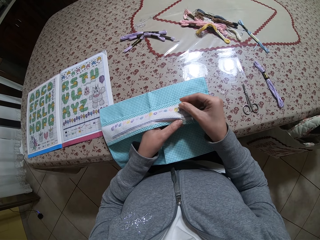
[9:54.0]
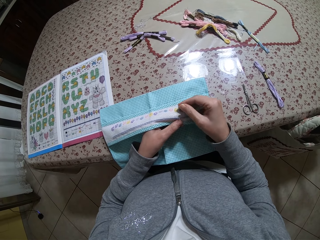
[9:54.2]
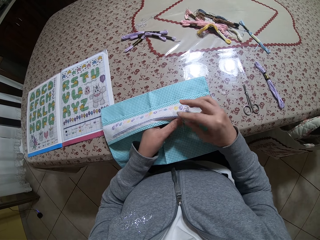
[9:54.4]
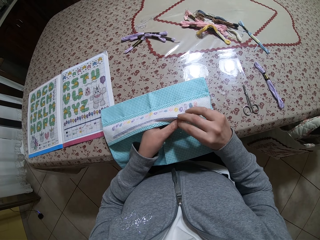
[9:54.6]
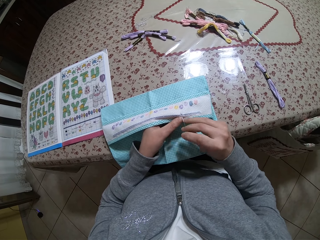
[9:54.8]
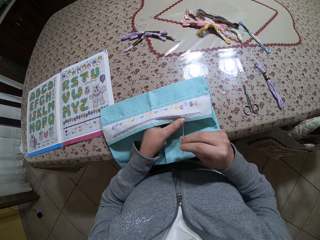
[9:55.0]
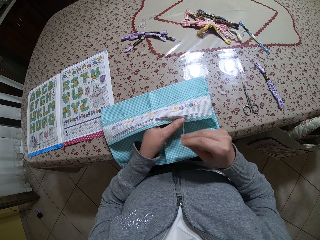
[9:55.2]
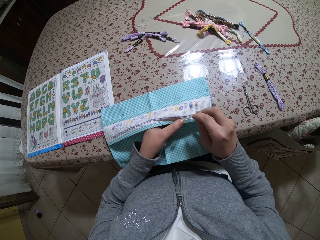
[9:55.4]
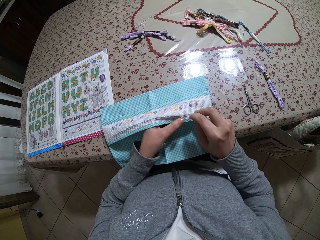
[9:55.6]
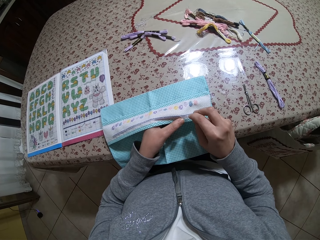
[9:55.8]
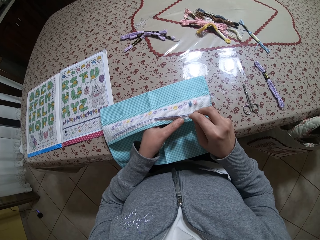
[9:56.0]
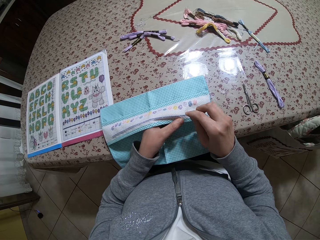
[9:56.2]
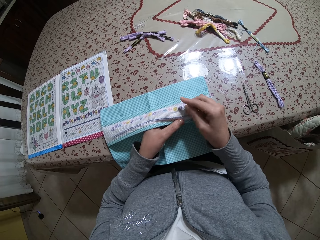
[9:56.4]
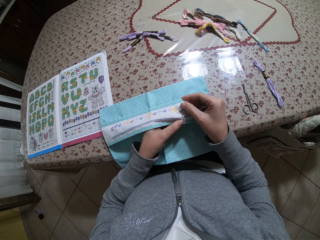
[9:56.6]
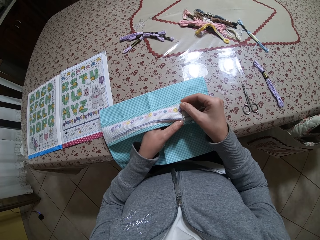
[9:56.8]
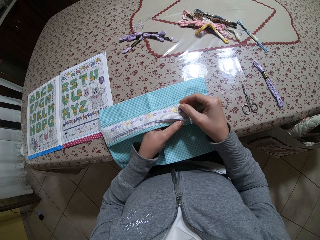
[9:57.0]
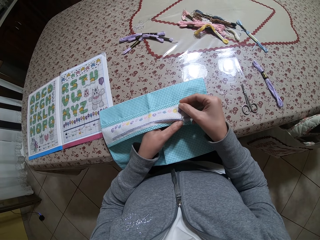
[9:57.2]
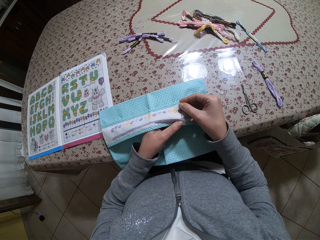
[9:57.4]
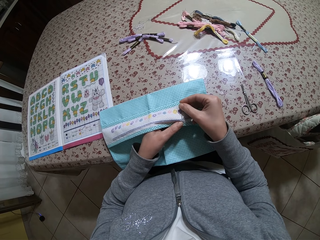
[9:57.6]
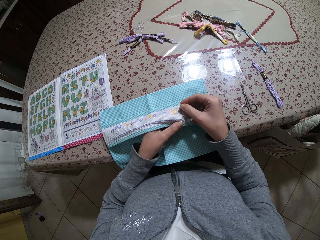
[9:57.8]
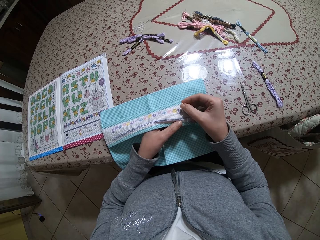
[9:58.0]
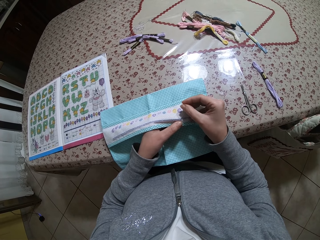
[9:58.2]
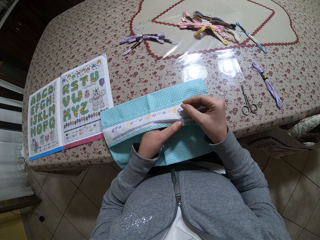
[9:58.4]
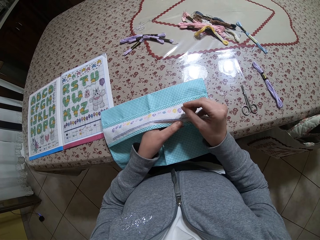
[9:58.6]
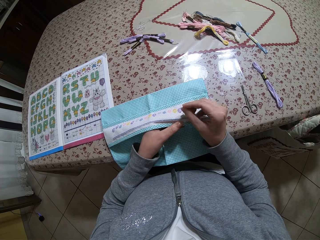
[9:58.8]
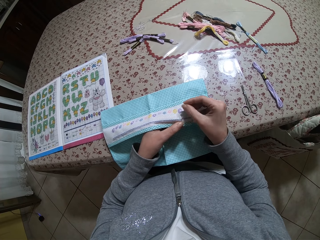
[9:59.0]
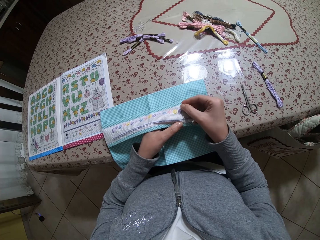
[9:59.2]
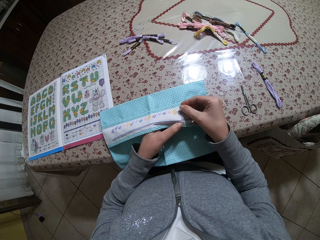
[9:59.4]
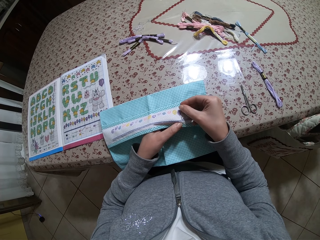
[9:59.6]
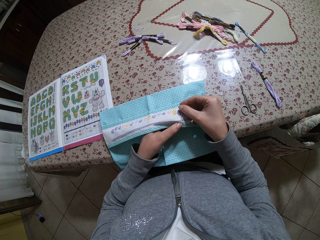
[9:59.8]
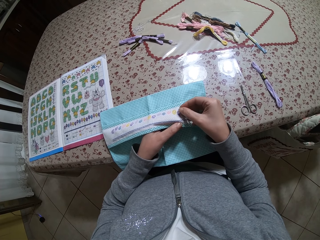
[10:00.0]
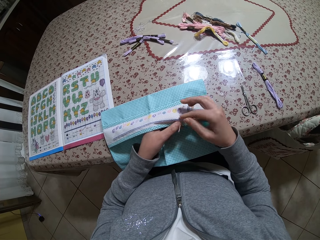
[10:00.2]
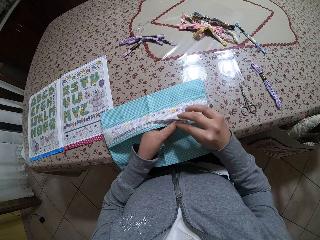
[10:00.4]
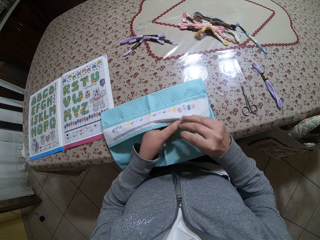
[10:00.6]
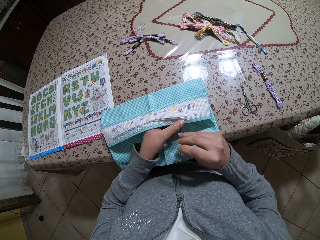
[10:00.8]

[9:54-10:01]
The camera wearer sews the thread into the cloth with a needle.

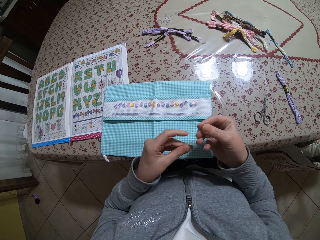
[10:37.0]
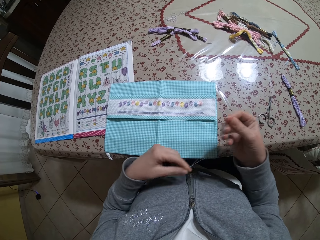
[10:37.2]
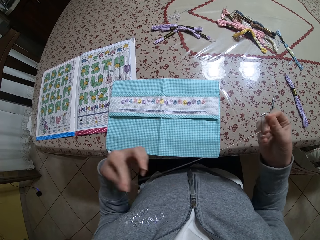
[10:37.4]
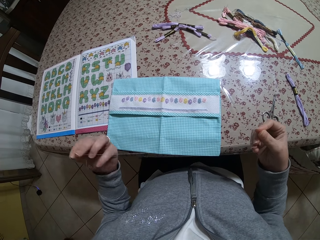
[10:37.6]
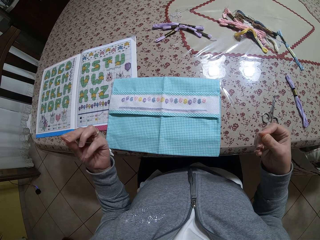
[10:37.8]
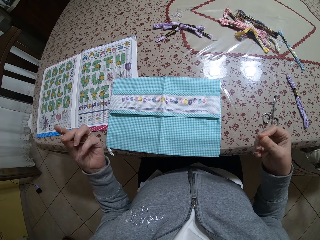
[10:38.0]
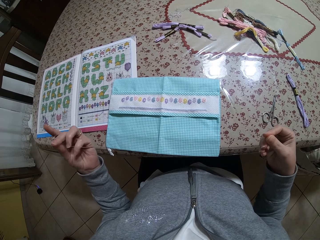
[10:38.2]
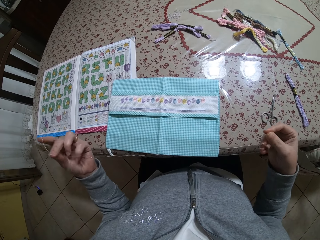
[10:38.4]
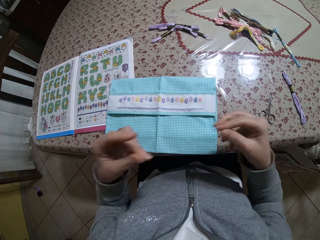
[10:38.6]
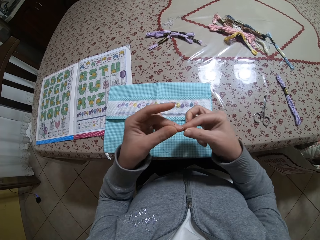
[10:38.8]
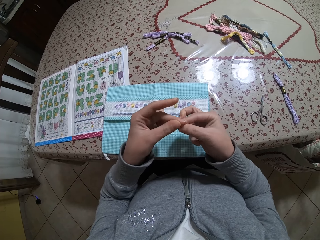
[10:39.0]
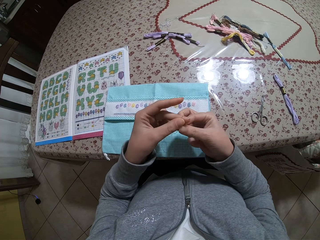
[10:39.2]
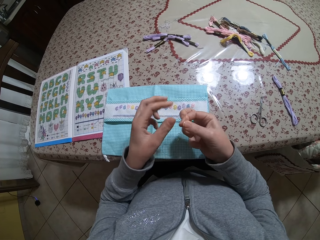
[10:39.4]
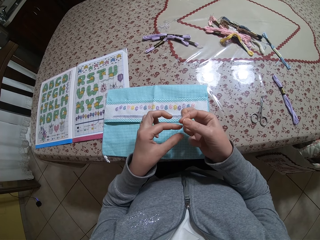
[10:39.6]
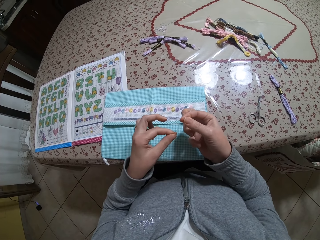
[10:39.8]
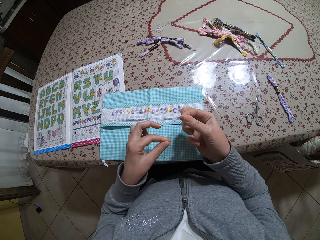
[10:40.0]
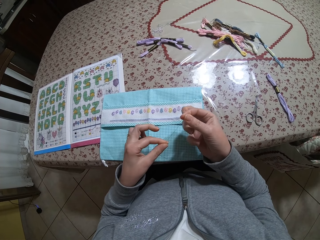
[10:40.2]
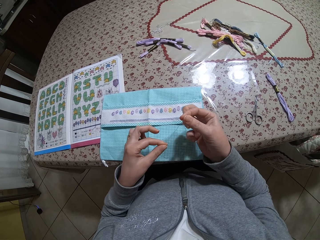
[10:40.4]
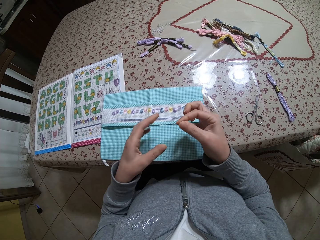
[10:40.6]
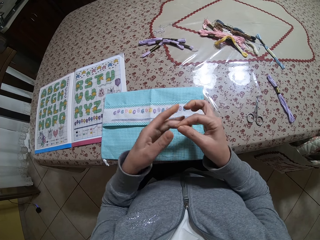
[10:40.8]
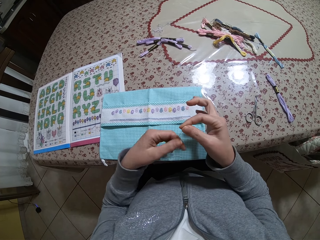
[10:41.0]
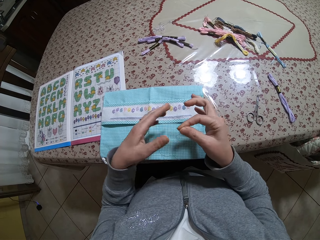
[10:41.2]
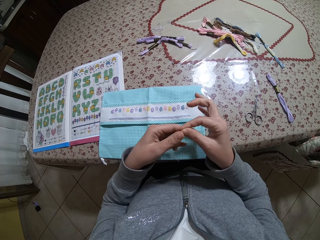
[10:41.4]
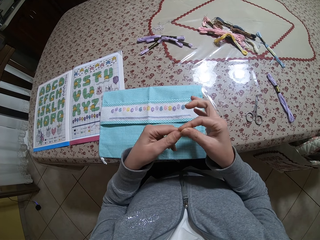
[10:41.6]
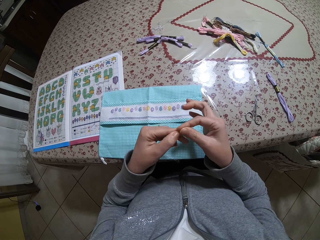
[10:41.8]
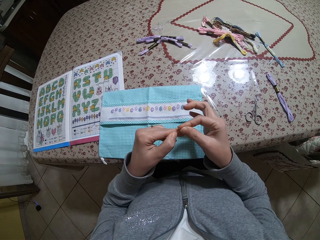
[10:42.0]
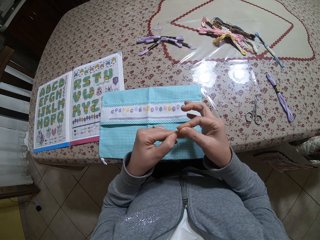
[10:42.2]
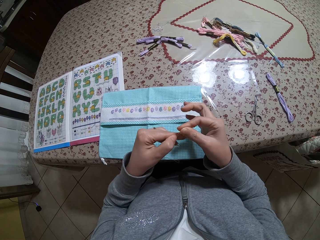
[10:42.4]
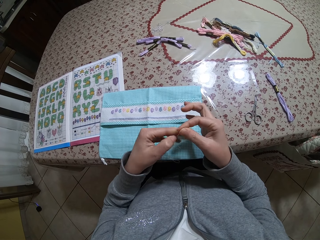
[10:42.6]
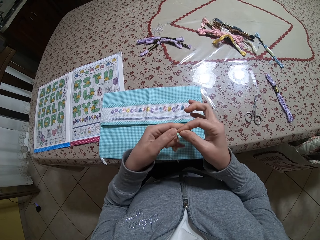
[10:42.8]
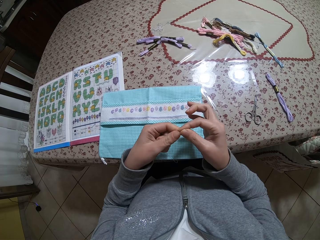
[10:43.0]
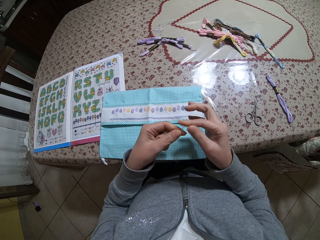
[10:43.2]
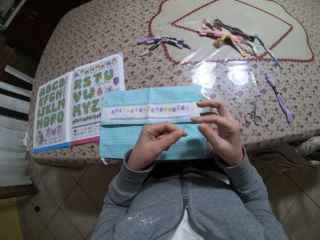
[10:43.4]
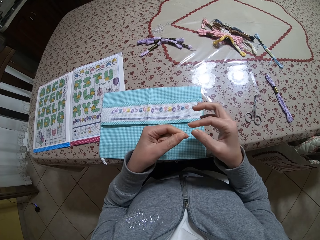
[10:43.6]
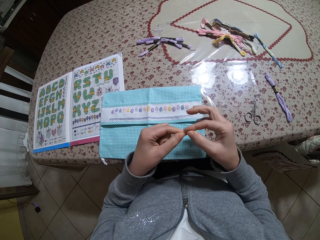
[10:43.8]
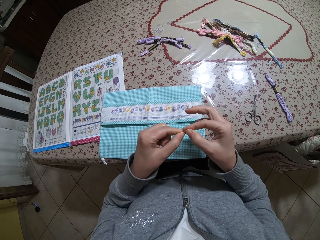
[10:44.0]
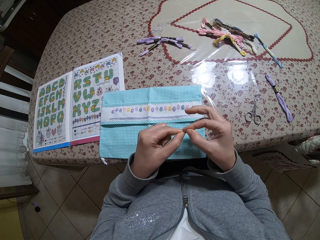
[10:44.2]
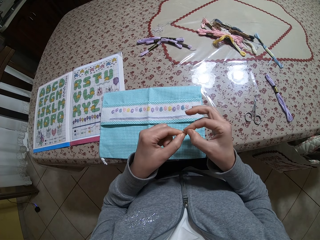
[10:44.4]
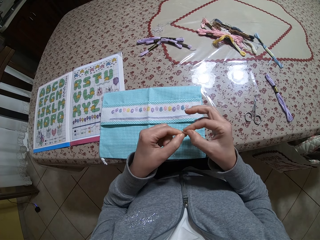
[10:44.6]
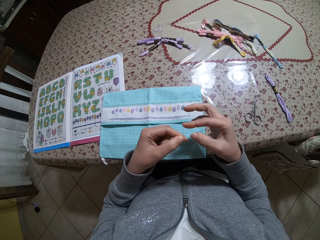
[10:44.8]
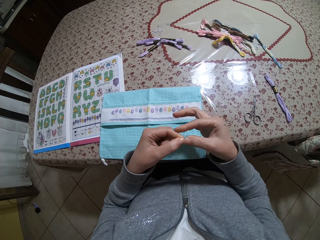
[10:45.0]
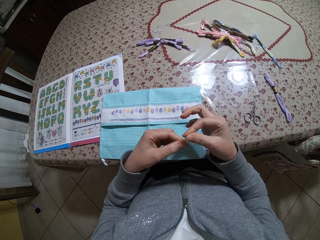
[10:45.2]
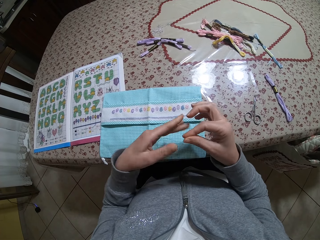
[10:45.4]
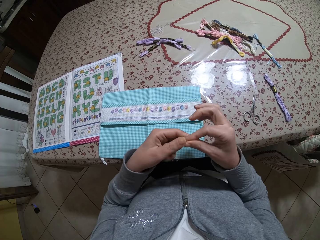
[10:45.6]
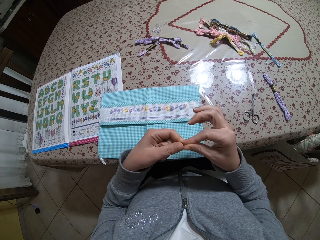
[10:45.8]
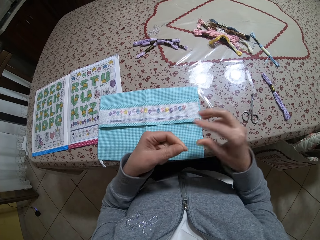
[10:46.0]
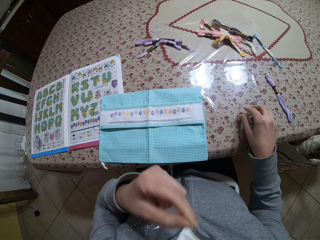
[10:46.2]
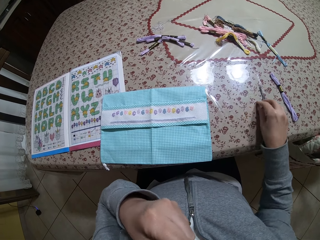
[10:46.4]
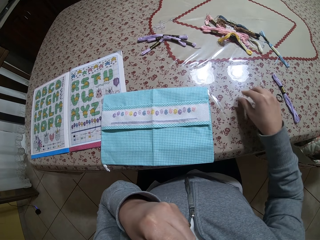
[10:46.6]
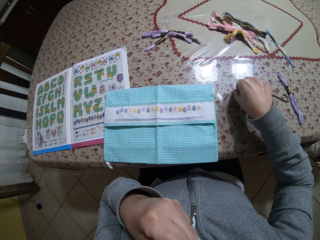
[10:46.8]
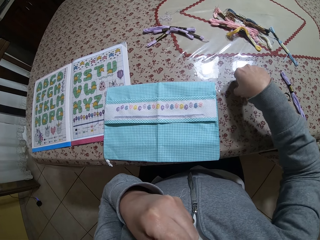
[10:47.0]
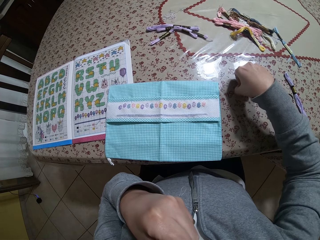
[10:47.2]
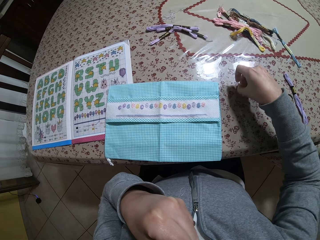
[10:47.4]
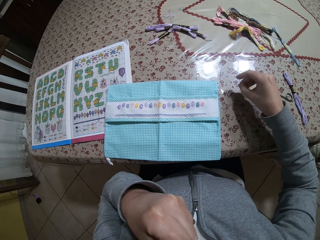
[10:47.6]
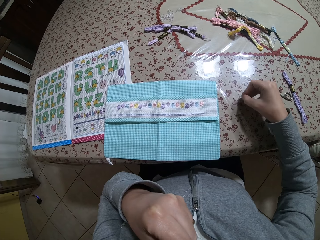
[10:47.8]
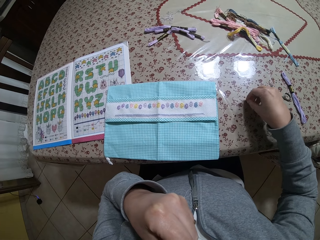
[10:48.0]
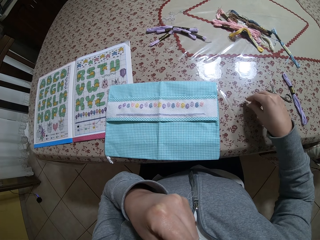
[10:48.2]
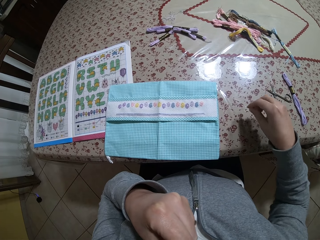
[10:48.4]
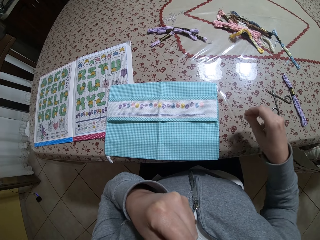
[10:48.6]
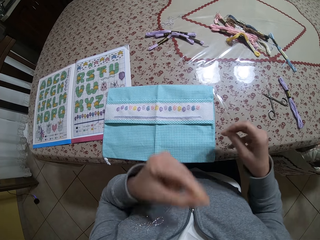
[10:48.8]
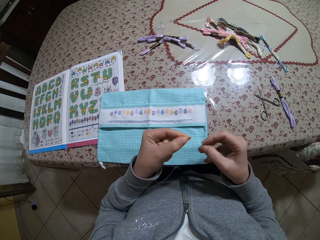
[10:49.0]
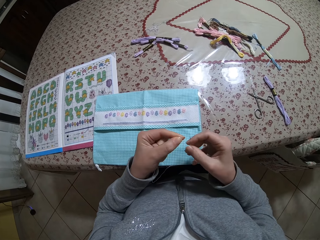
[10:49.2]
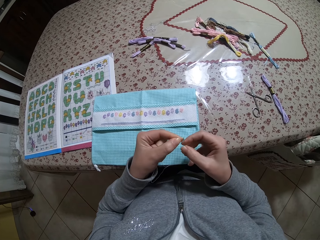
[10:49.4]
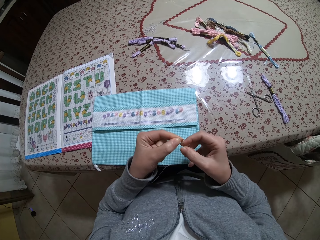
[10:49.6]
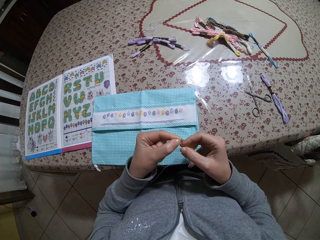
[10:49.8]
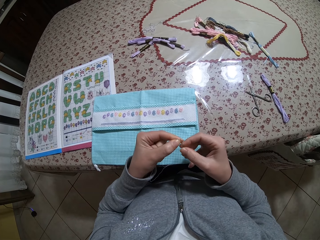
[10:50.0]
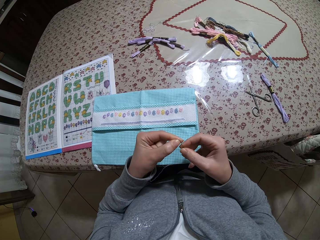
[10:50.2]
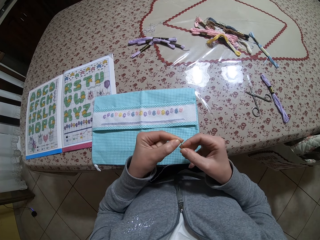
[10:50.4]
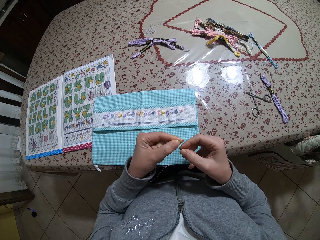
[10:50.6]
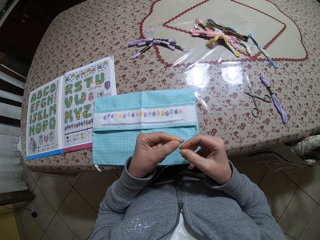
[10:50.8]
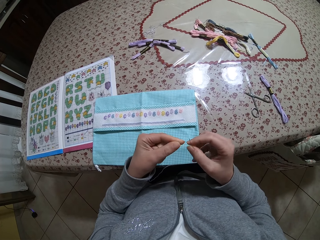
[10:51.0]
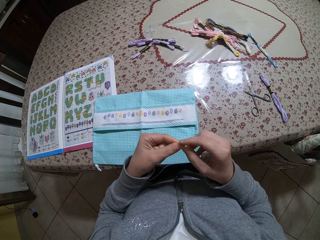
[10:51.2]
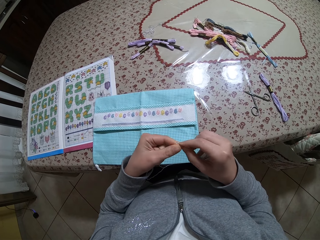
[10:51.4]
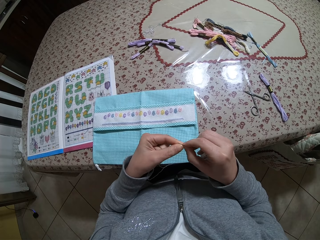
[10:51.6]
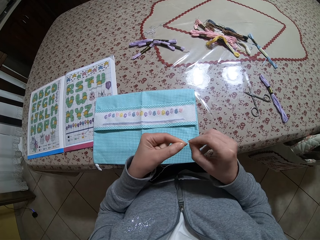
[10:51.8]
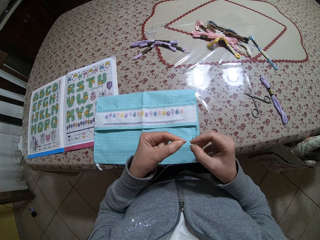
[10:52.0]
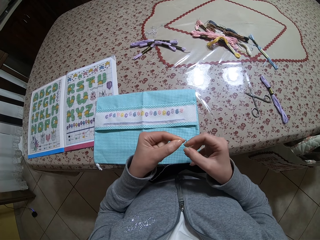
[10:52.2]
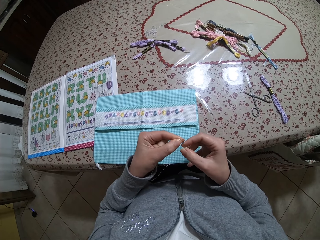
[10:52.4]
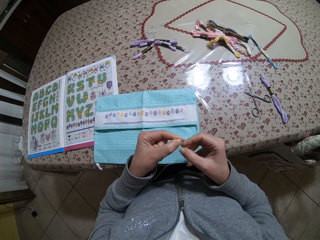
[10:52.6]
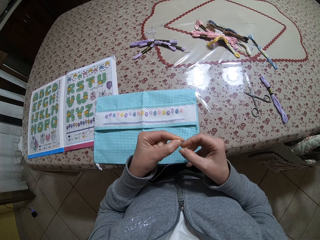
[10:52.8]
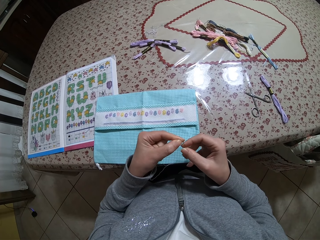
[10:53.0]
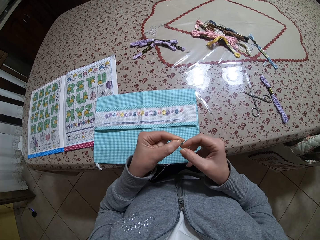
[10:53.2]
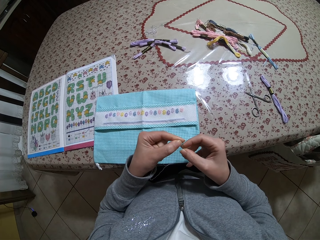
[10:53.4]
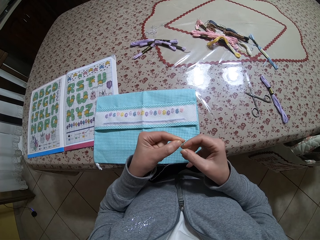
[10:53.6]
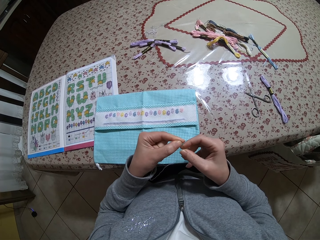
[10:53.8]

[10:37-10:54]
The camera wearer folds the thread in both hands. She examines the thread. She pulls the thread in her right hand with her left hand. She twists the thread in her right hand with her left hand. She straightens the thread with her right hand. She touches the scissors on the table with her right hand. She moves the thread with the left hand. She pushes the scissors on the table. She puts the thread in her left hand in her mouth. She picks up the needle on the table with her right hand. She picks up the thread with the right hand. She inserts the thread in her left hand into the needle. She adjusts the thread with the right hand. She touches the thread in her left hand with her right hand. She inserts the thread in her left hand into the needle.
